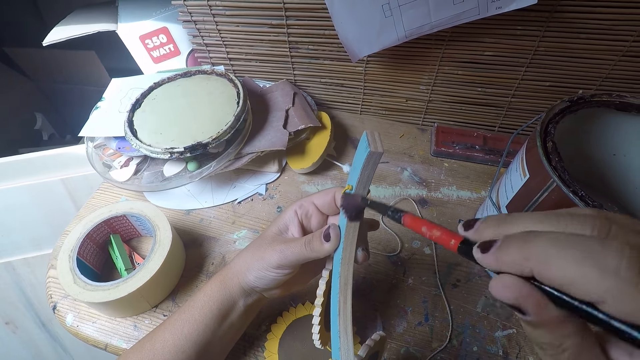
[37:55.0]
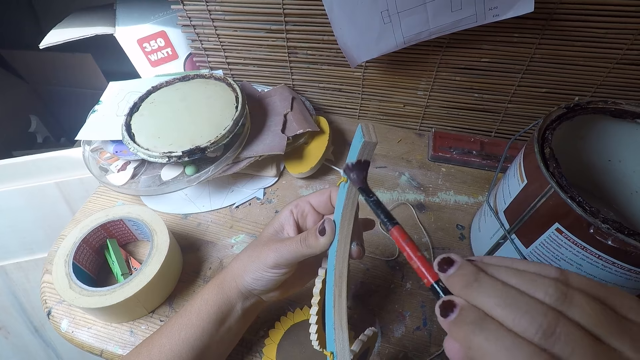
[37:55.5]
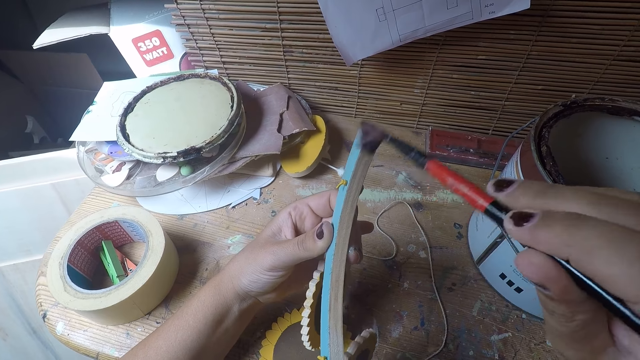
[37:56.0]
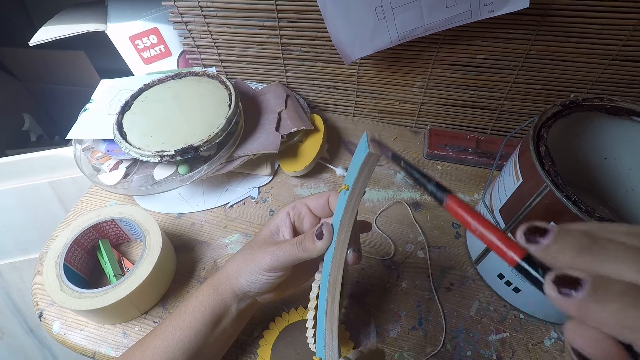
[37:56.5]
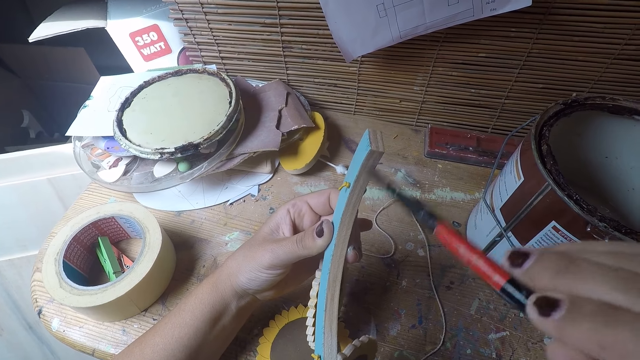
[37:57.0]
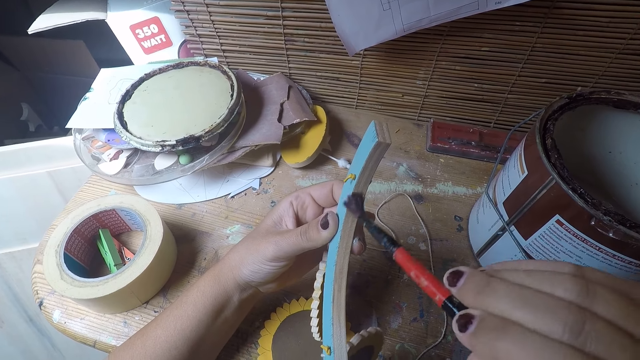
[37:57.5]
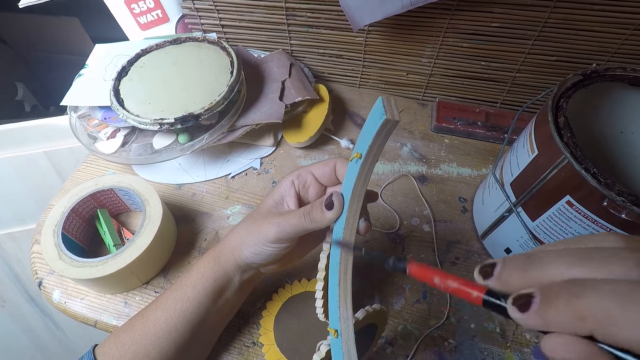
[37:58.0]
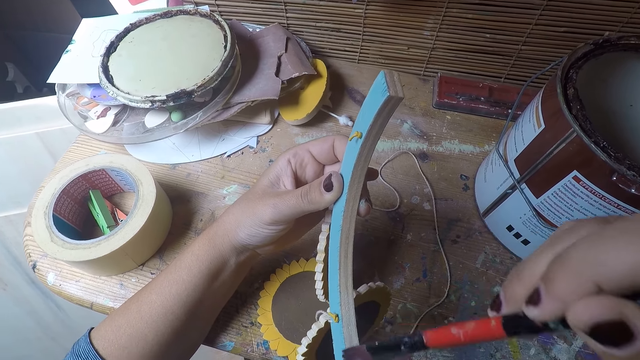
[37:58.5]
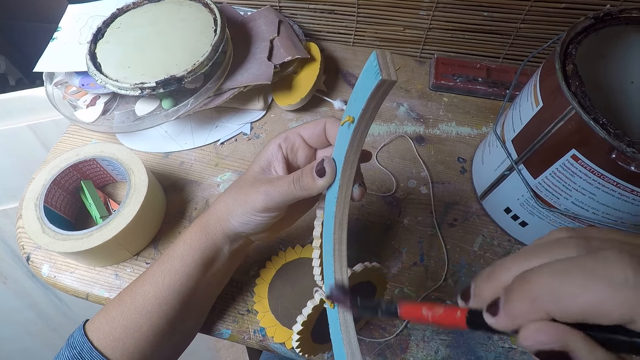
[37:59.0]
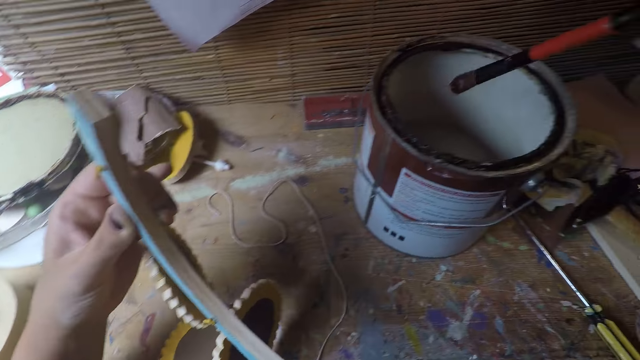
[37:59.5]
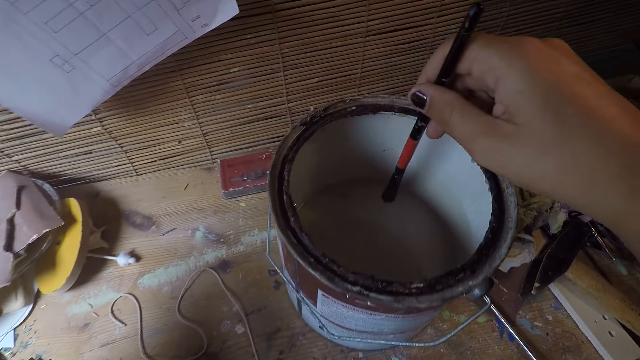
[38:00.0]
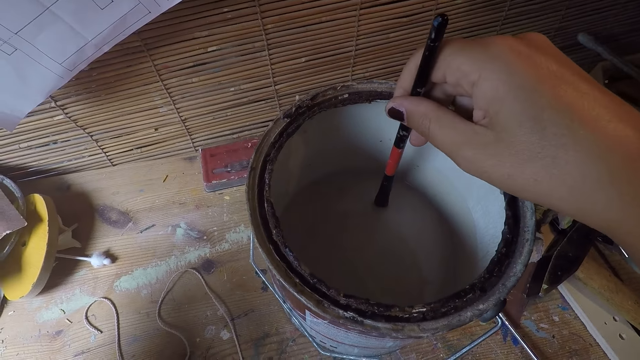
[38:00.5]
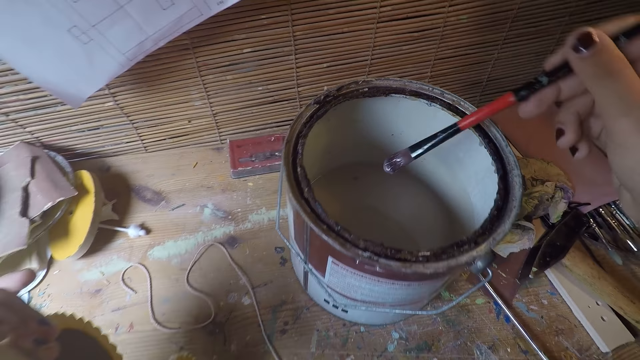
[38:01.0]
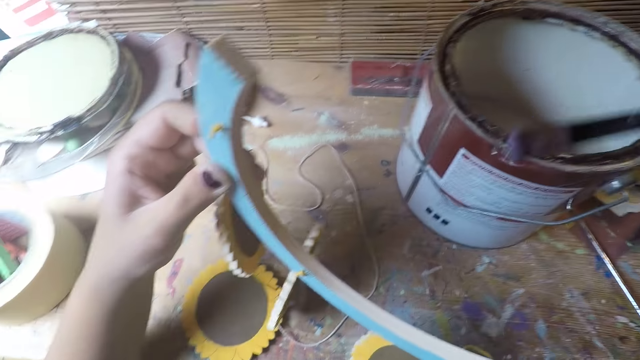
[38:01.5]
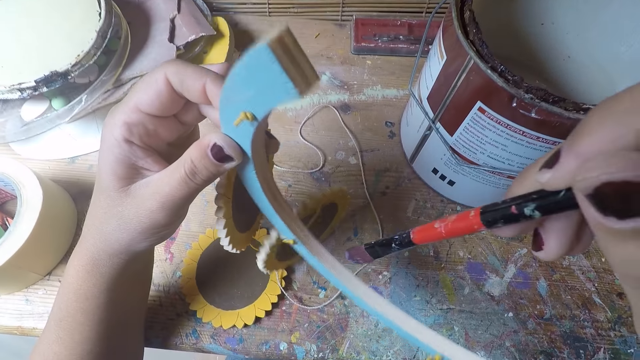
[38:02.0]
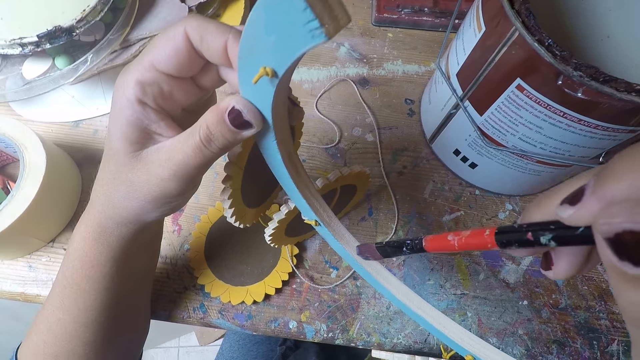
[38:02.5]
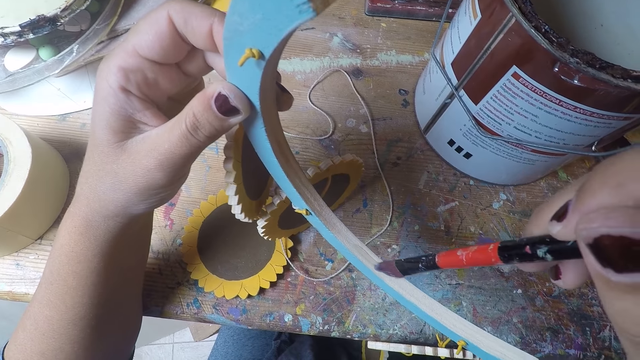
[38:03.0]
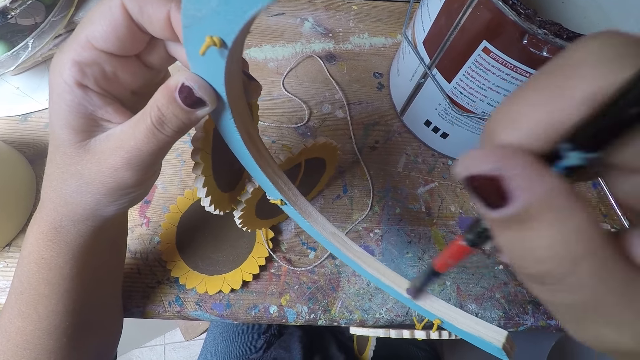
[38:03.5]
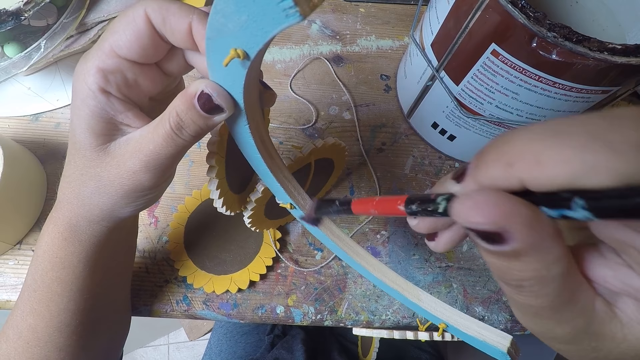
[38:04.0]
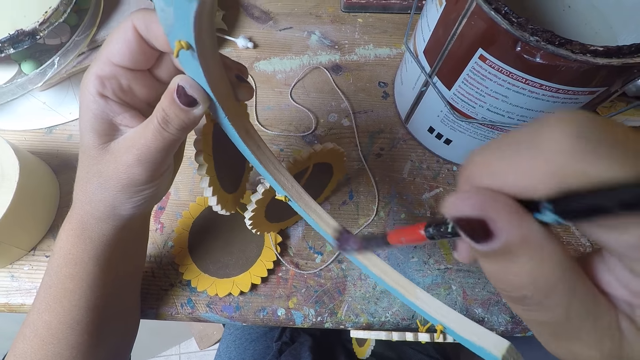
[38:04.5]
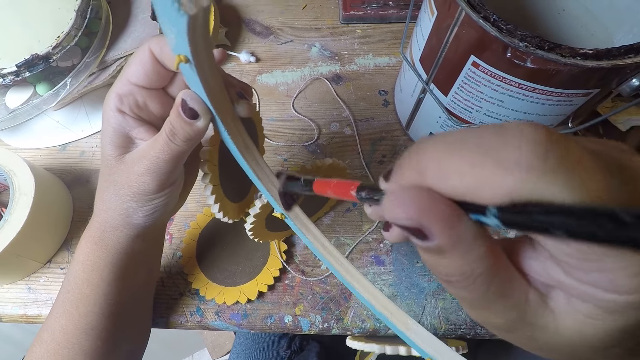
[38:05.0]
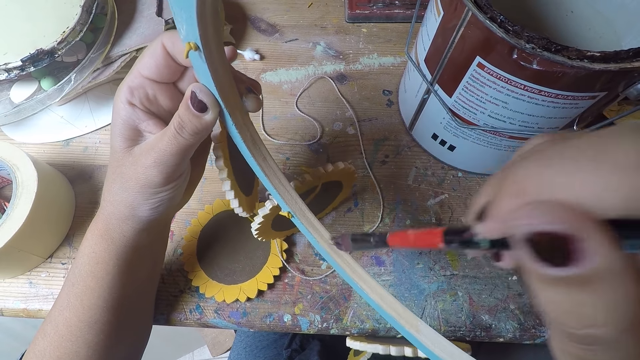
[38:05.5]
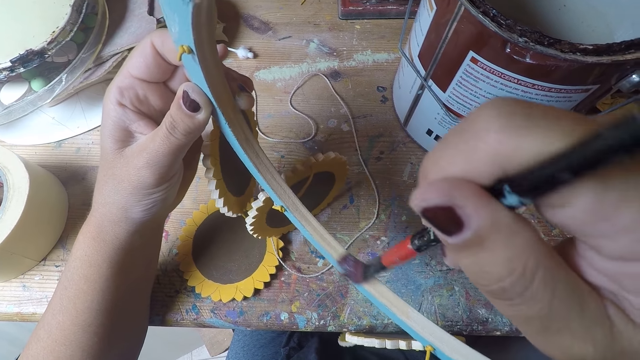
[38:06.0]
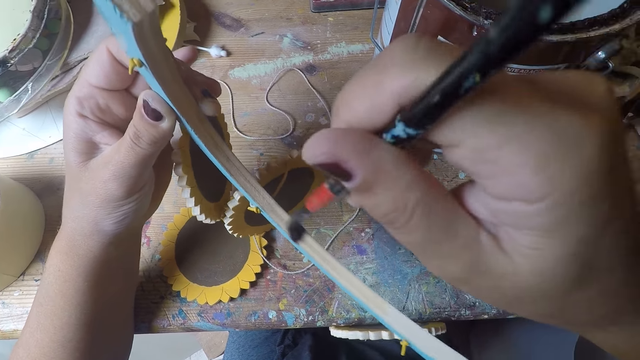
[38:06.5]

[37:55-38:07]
The camera wearer dips the brush in his right hand into the paint. He removes the brush from the tin. He paints the craft with the brush.

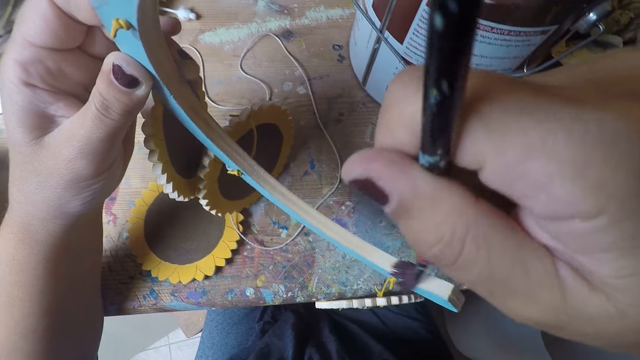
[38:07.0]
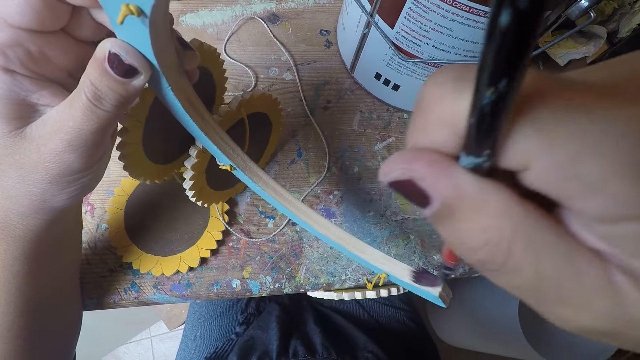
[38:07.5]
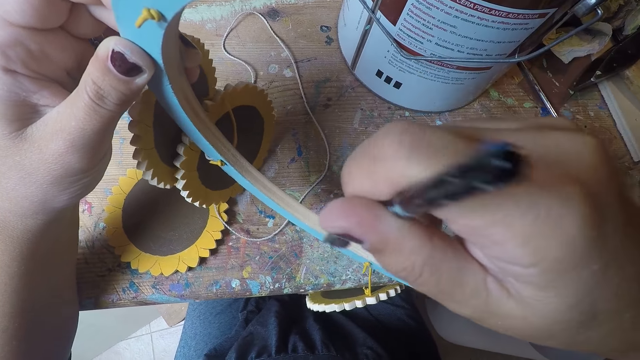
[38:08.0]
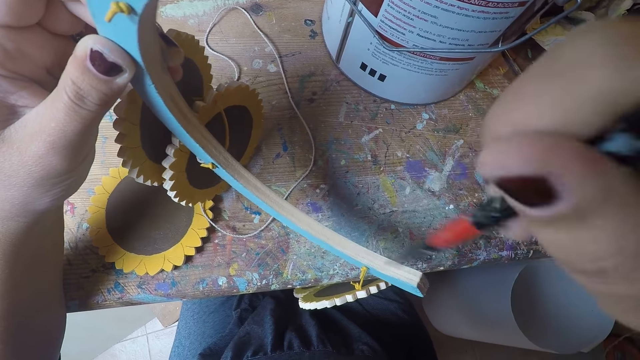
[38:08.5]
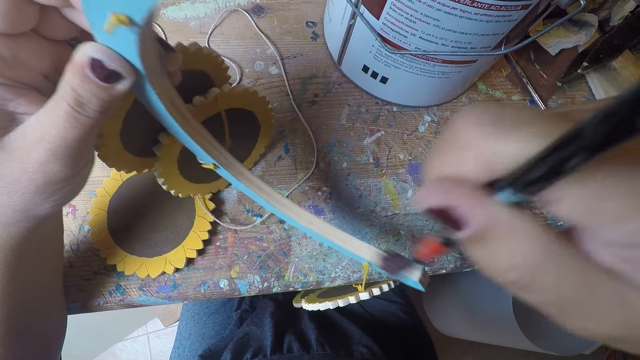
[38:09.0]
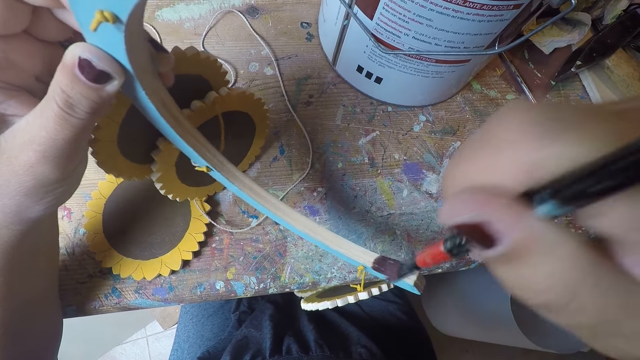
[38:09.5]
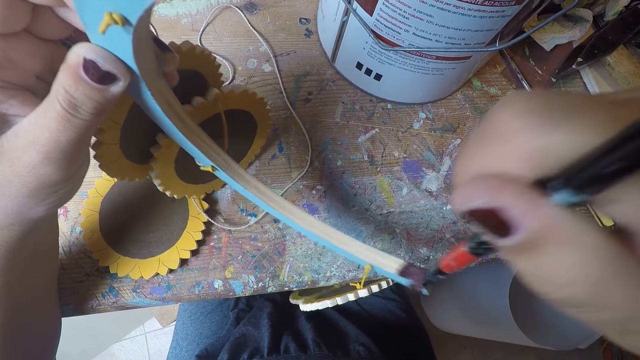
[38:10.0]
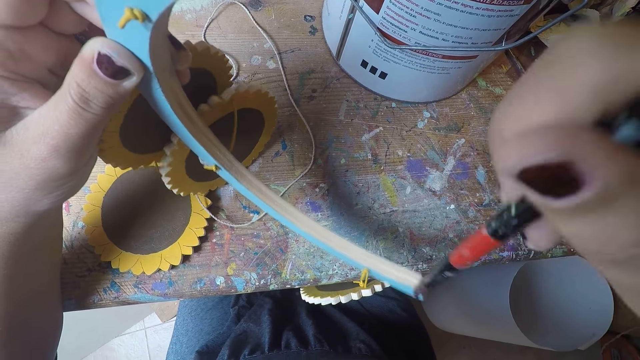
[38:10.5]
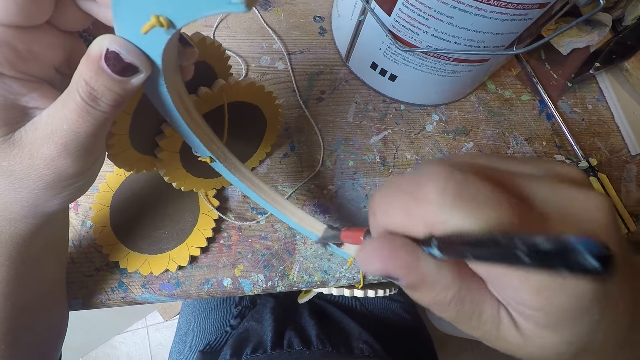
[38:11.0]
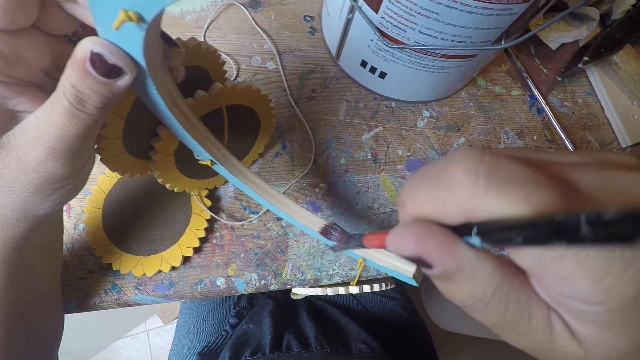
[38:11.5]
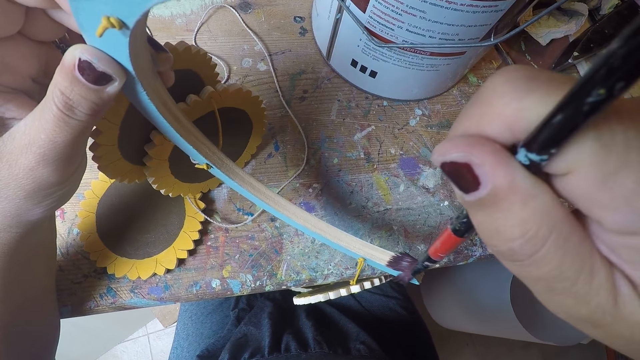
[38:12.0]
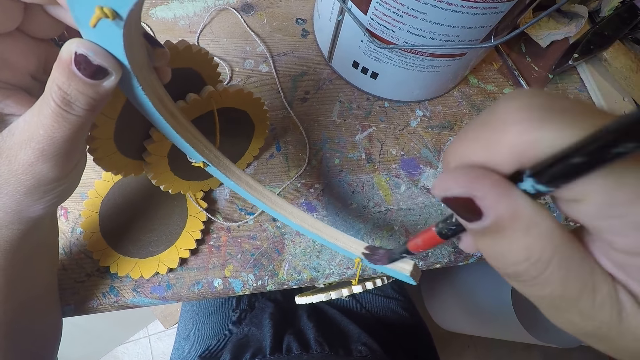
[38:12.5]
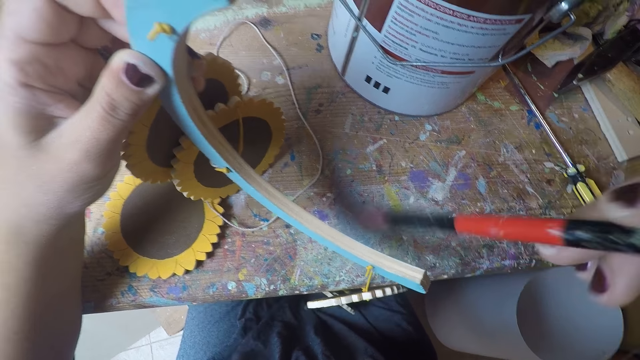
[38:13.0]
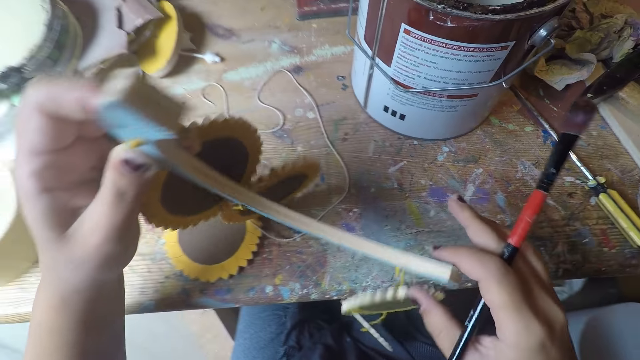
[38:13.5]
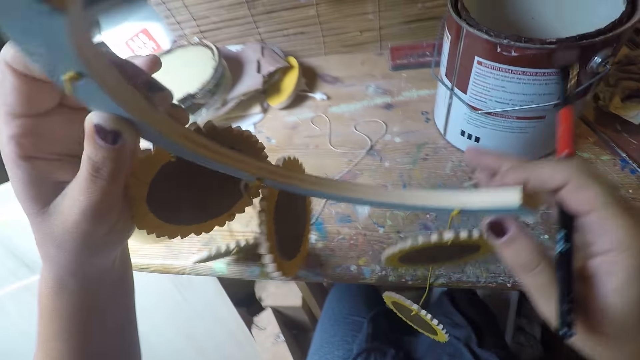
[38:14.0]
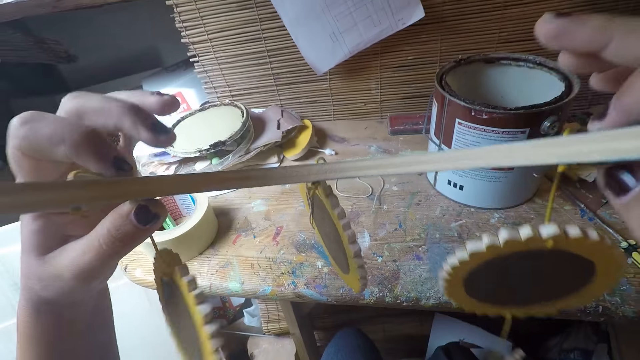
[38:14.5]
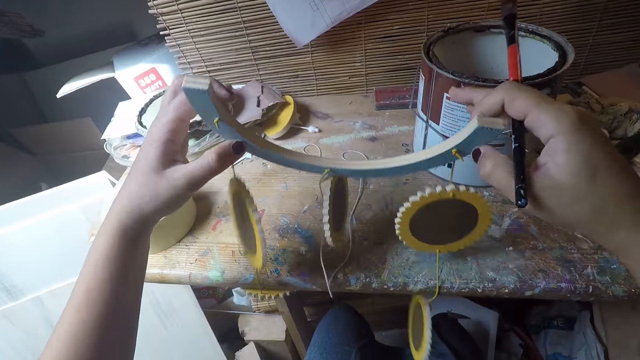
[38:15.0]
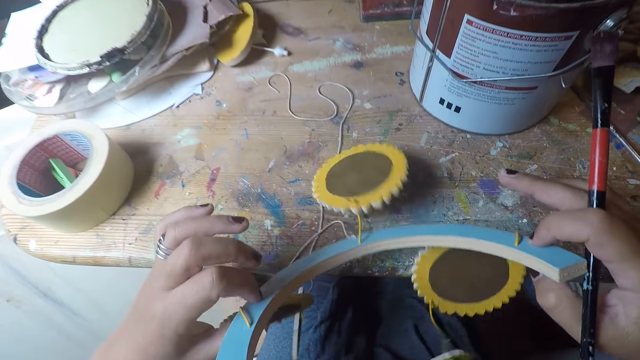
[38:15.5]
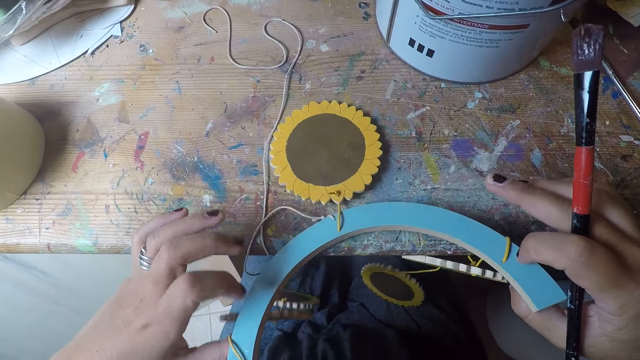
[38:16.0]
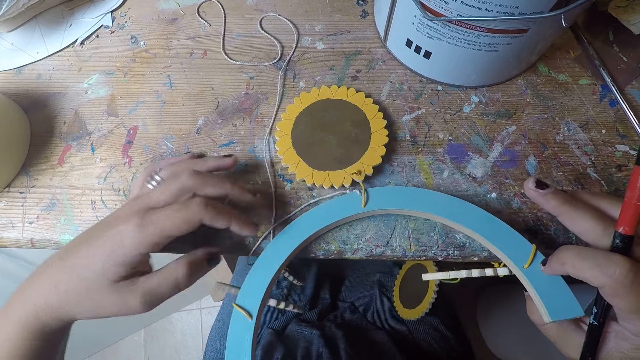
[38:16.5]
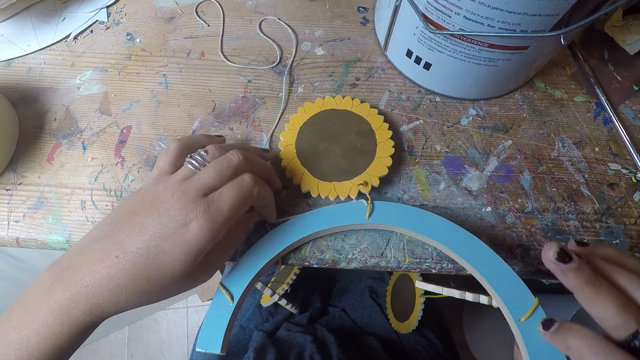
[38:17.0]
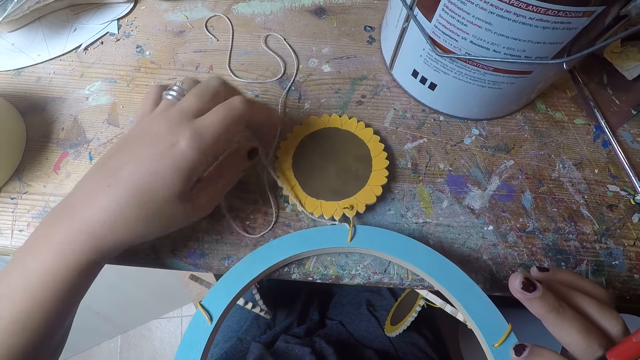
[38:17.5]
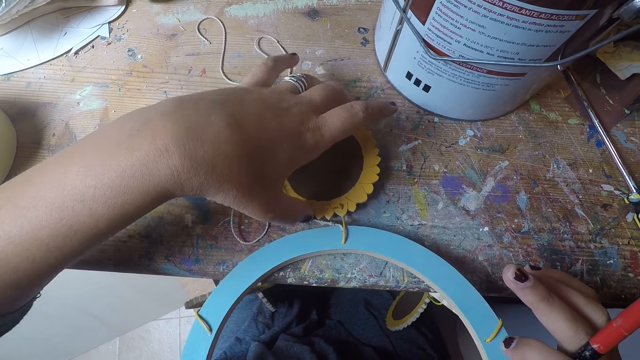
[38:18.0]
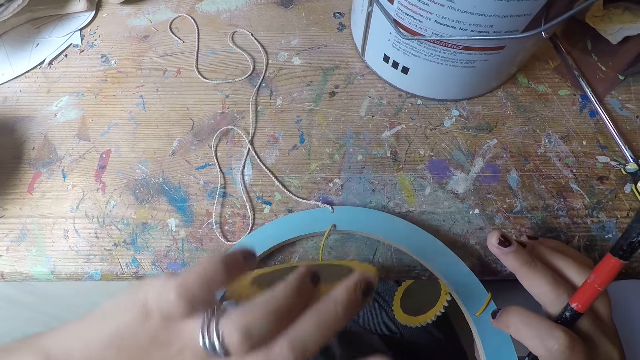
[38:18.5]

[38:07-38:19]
The camera wearer looks at something. He adjusts the craft with his hands. He places the craft on the table. He moves the thread. He turns something.
